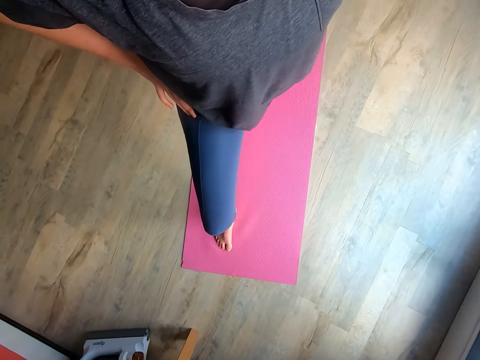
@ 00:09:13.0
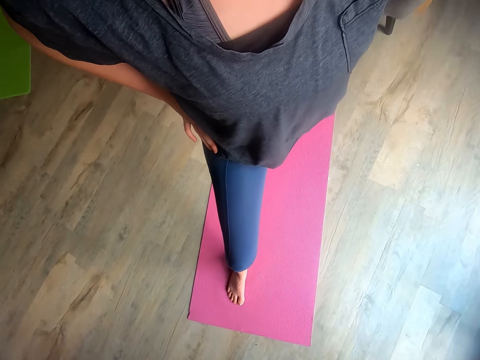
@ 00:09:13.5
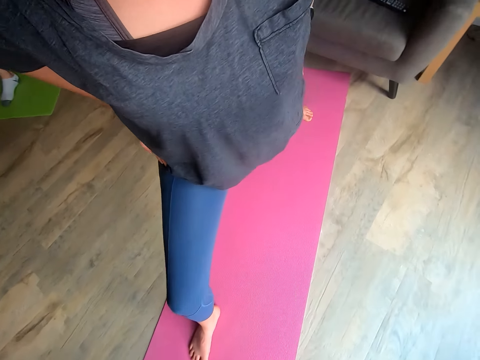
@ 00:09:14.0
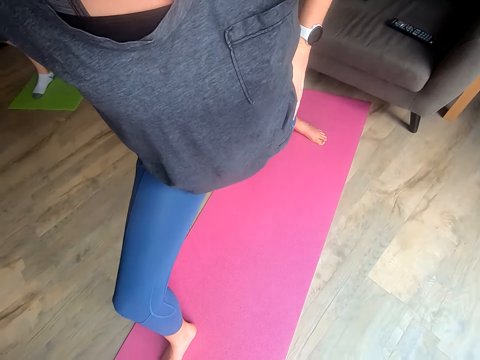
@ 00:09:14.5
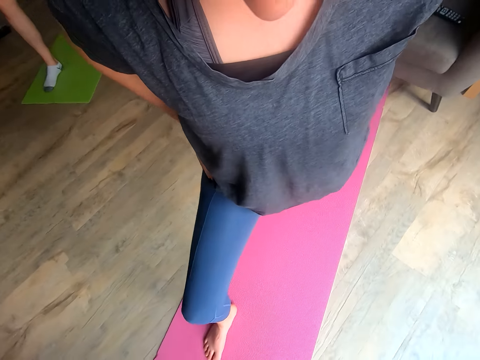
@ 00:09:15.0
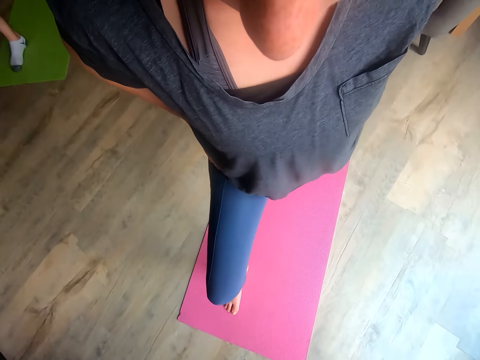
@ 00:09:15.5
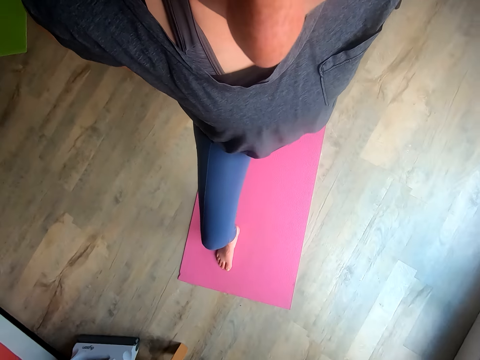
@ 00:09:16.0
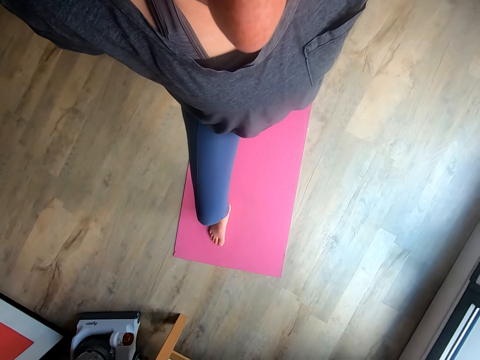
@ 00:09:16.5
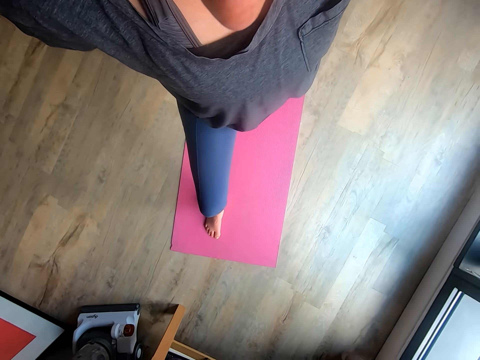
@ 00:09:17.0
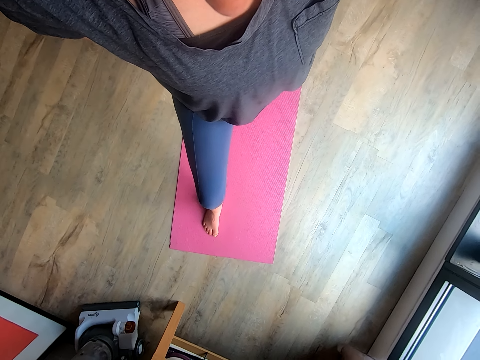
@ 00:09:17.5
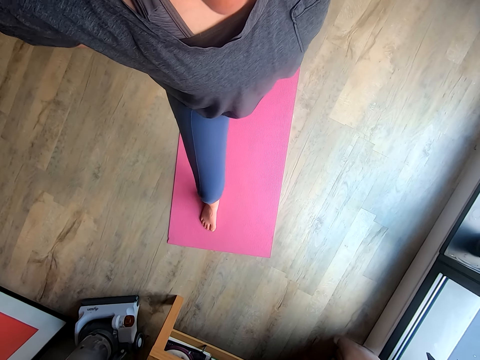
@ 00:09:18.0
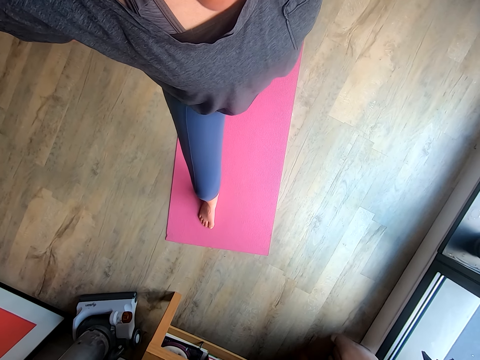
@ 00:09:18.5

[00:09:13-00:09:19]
The camera wearer places her hands akimbo.

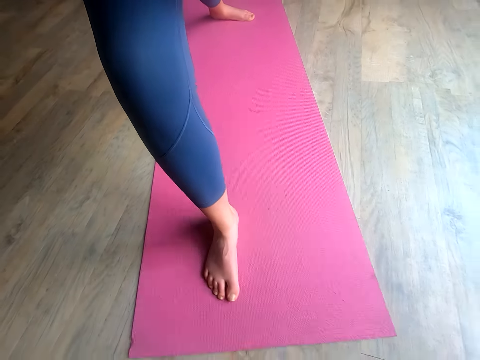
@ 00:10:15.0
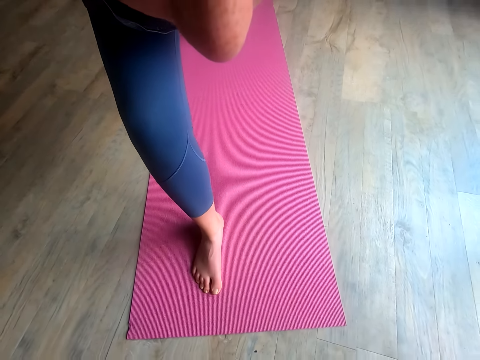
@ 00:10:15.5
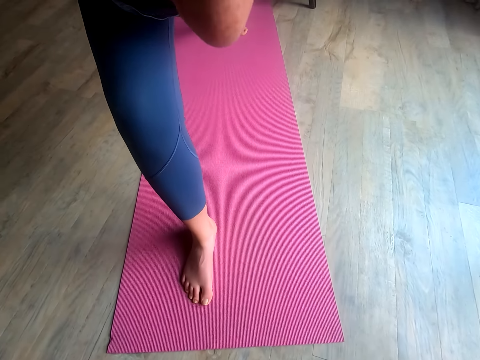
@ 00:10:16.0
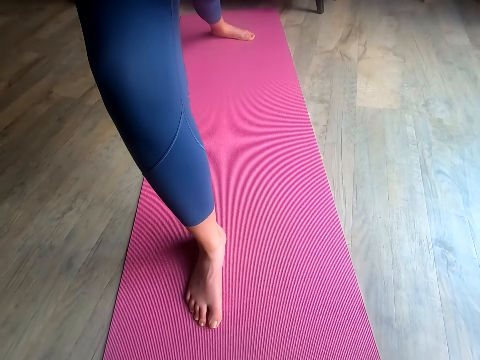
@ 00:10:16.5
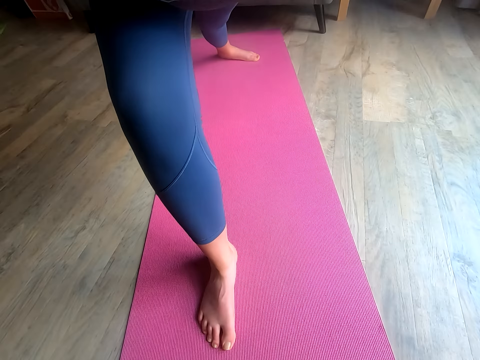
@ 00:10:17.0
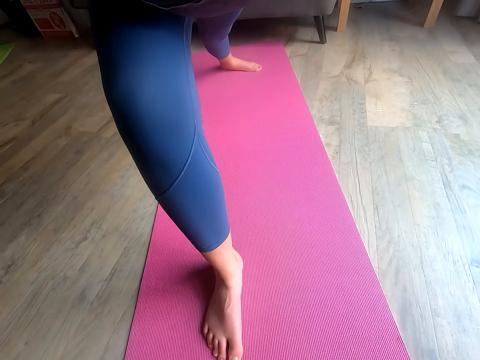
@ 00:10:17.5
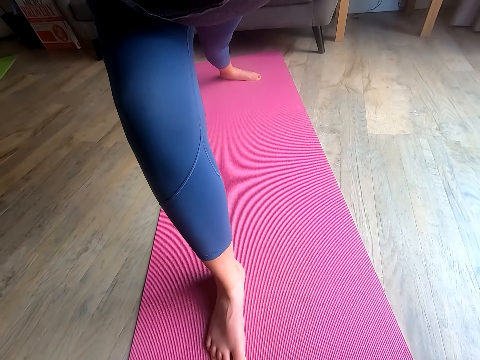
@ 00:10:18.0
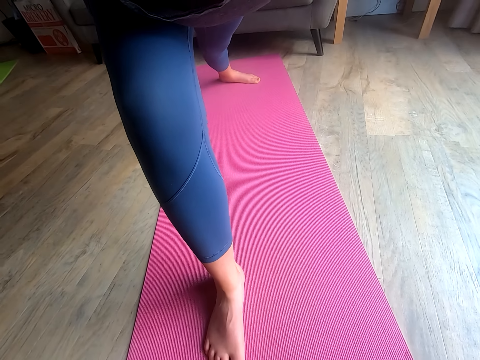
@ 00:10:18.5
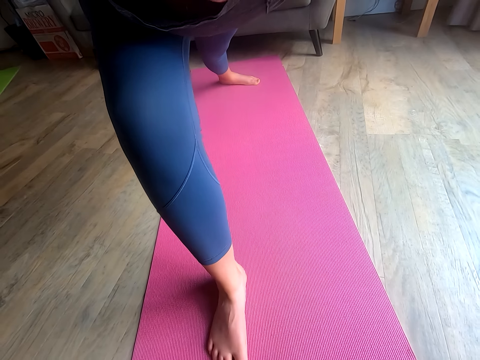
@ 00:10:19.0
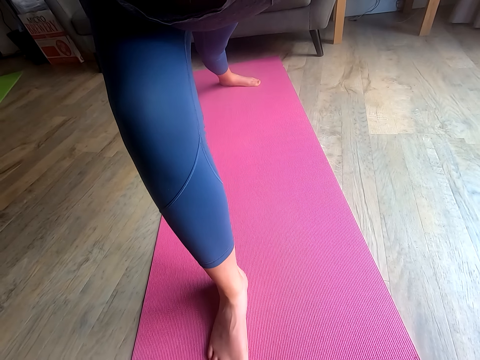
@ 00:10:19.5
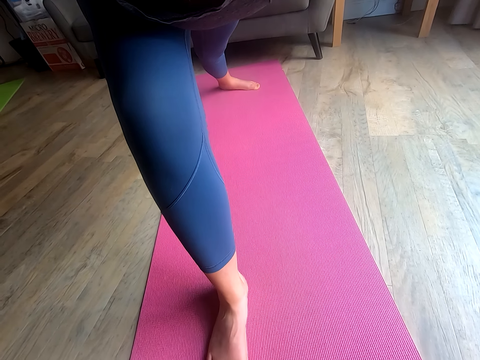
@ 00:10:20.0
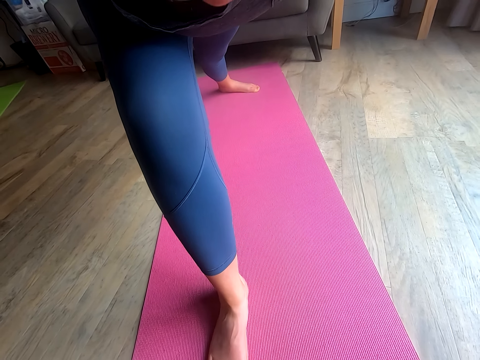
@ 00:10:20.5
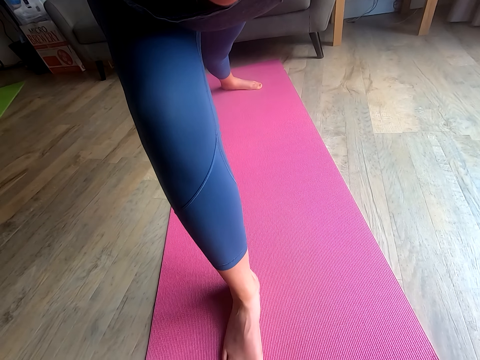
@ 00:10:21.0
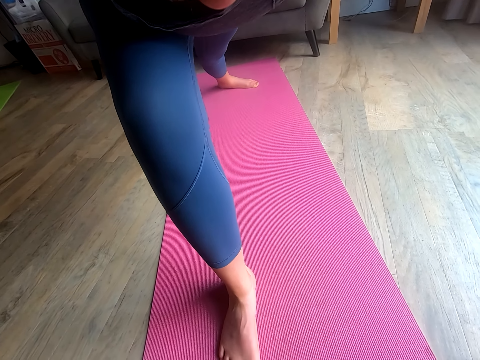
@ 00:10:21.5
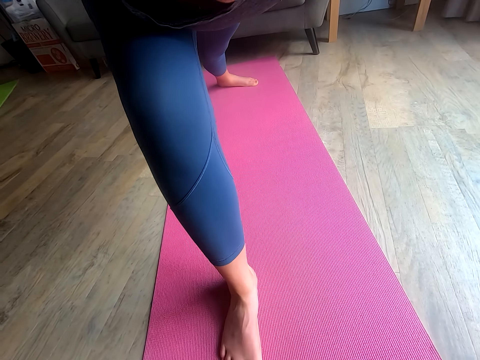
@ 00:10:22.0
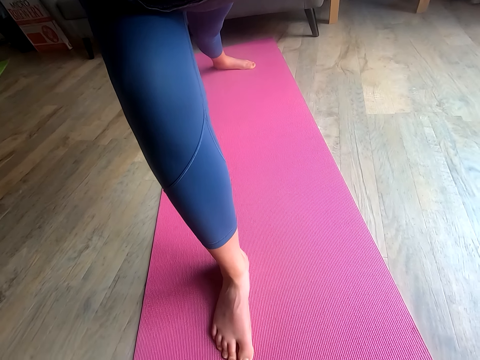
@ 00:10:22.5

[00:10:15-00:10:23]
The camera wearer stretches her leg.

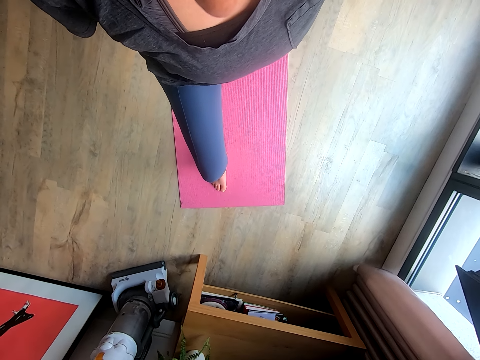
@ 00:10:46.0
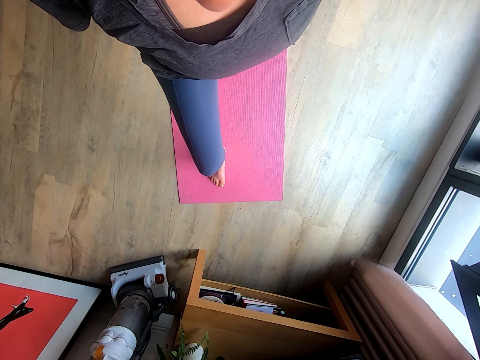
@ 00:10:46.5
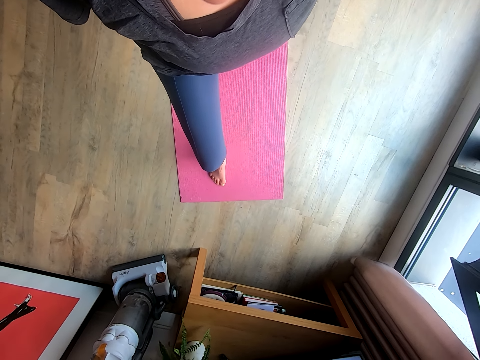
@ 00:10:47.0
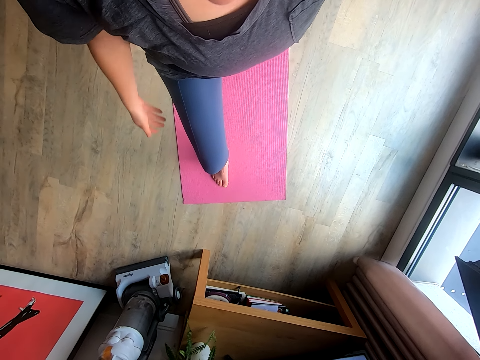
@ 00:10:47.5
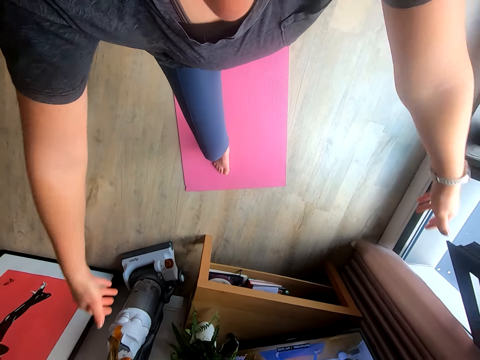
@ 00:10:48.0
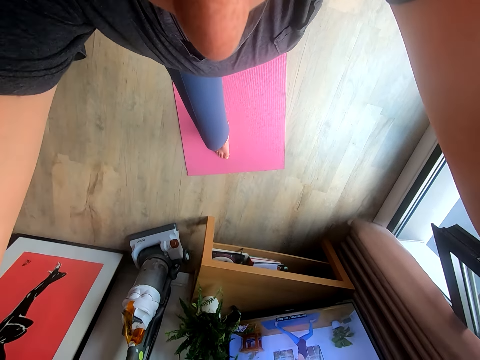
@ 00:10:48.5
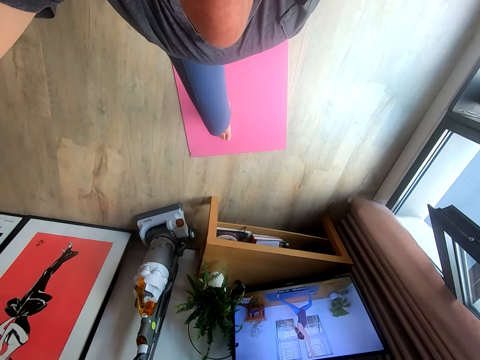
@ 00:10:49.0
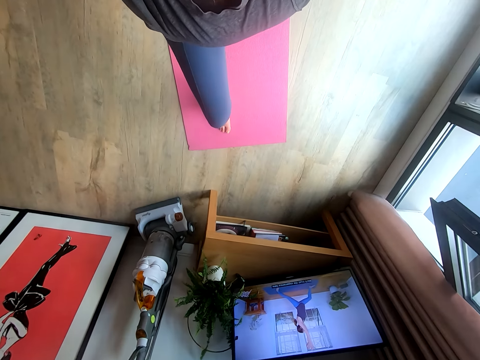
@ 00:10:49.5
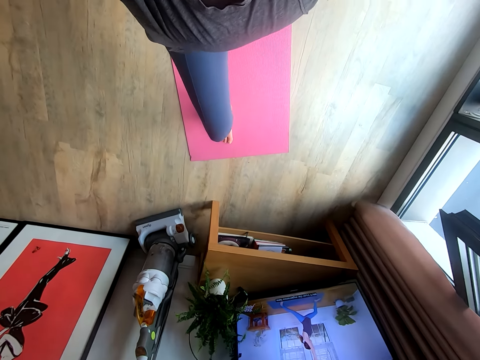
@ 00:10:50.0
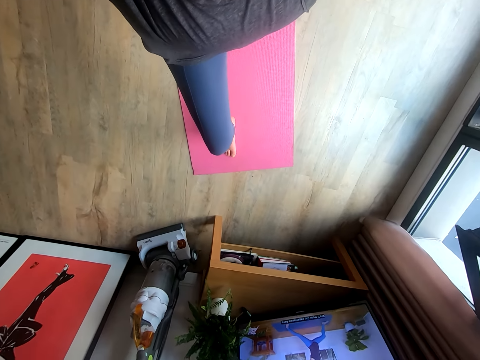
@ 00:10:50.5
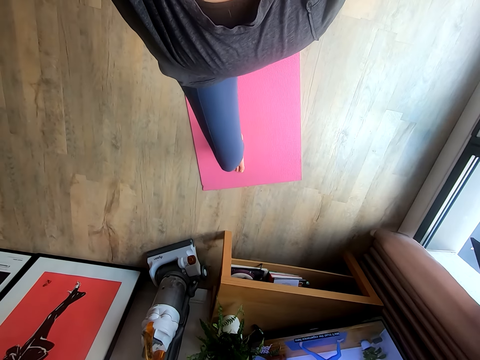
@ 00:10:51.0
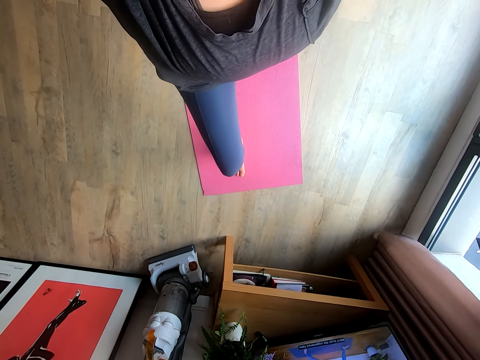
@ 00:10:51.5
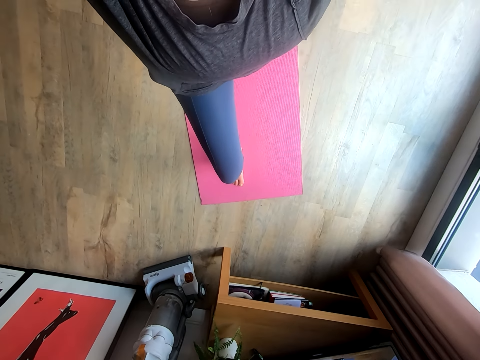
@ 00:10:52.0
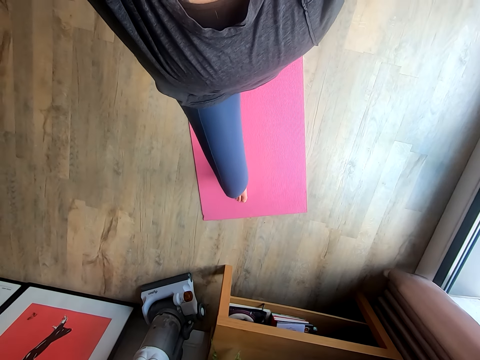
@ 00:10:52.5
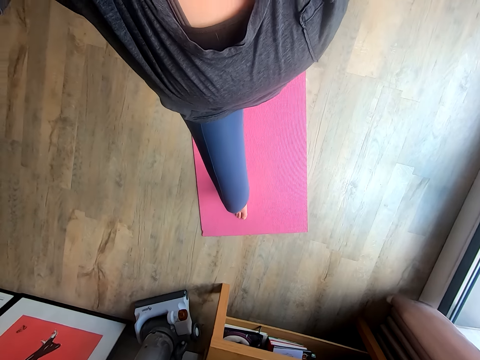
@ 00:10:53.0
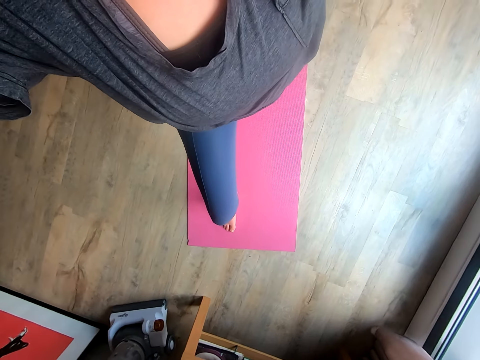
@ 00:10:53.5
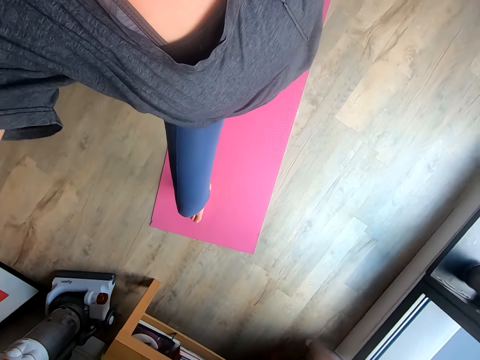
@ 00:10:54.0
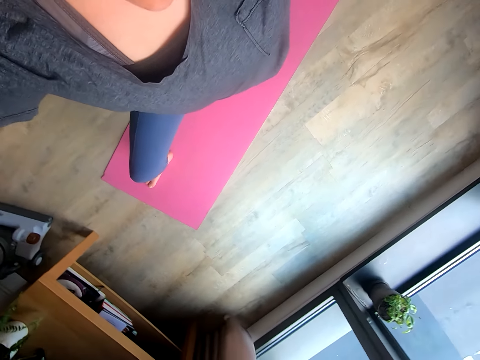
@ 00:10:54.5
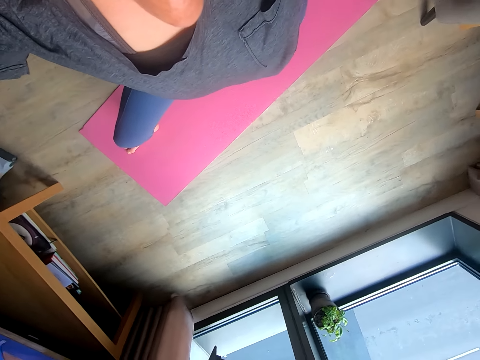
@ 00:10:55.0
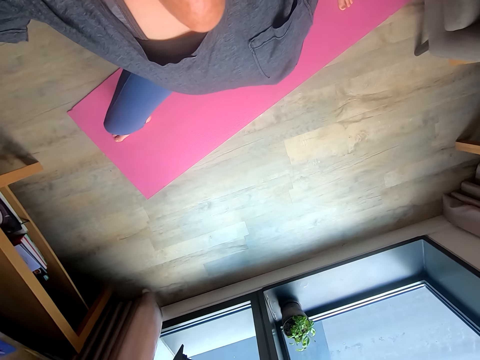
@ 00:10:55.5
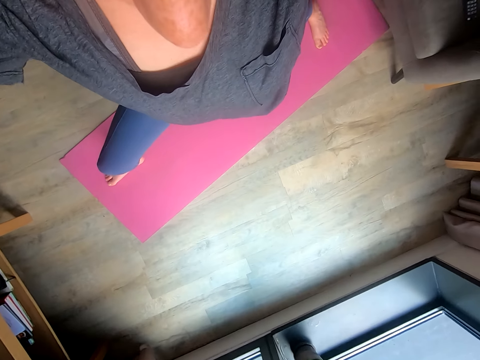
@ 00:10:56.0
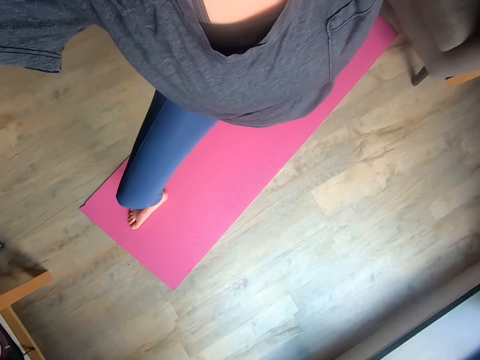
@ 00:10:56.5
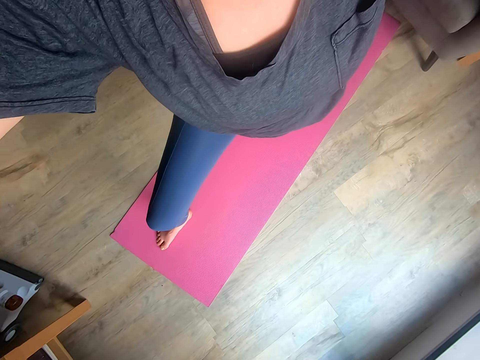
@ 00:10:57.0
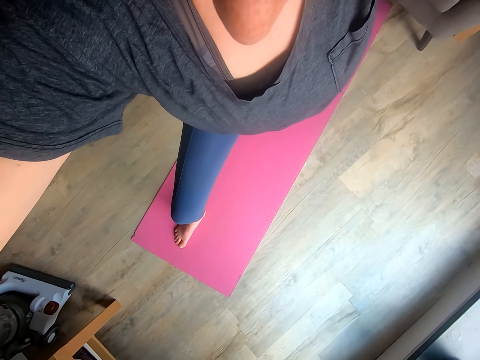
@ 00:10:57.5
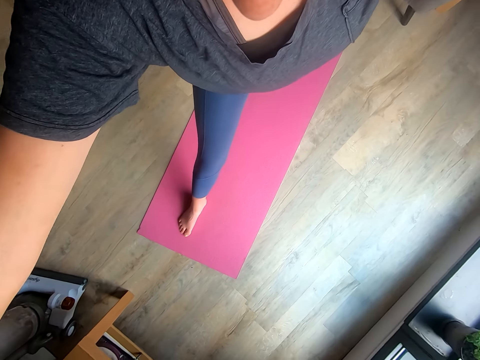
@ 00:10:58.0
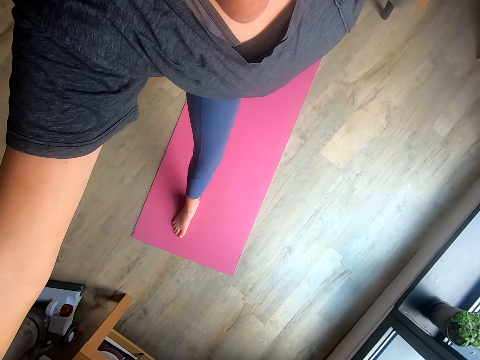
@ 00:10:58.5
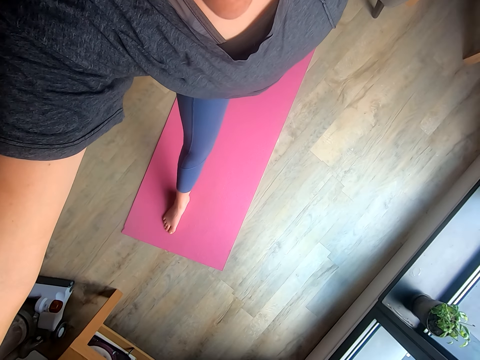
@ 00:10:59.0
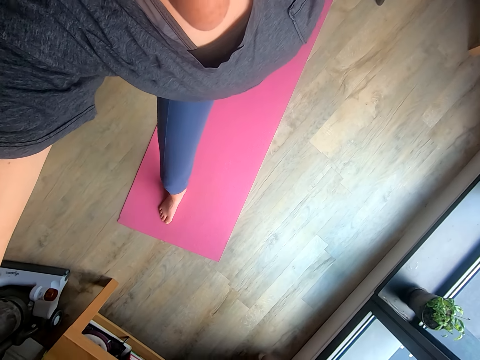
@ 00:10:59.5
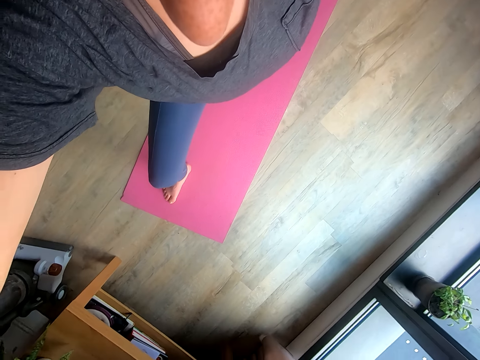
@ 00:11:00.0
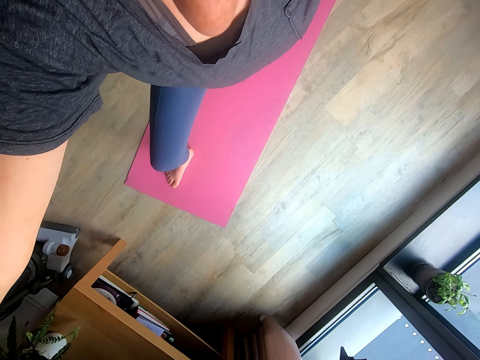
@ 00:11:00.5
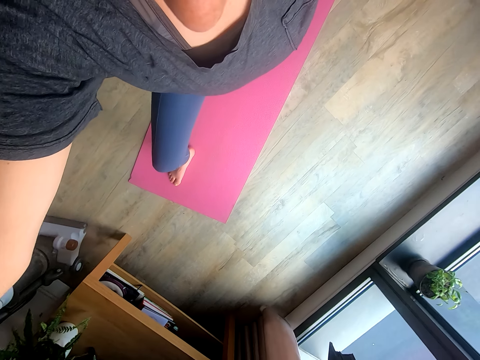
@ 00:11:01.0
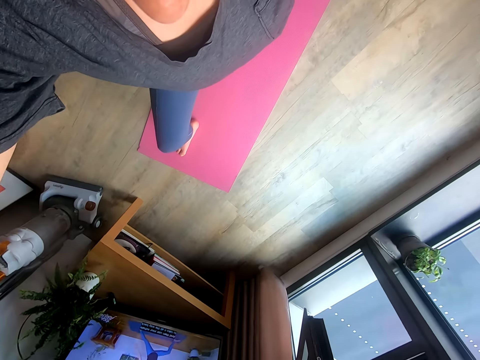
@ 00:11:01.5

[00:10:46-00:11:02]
The camera wearer raises her hand.
